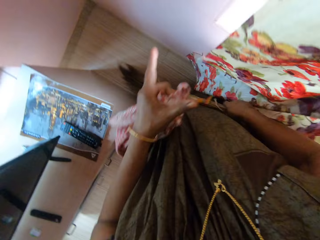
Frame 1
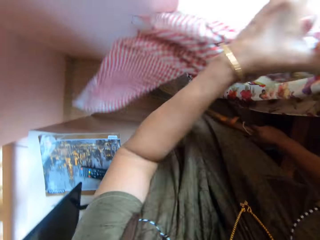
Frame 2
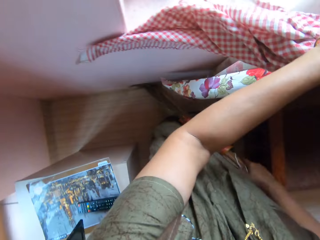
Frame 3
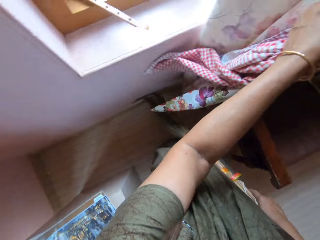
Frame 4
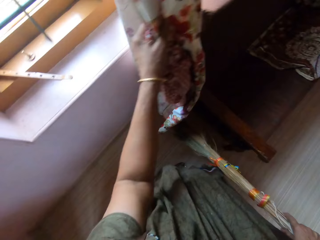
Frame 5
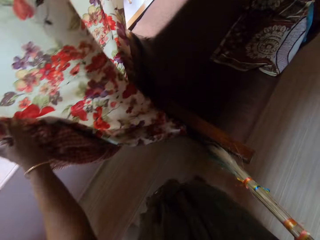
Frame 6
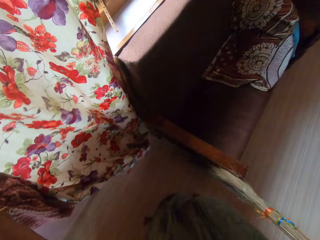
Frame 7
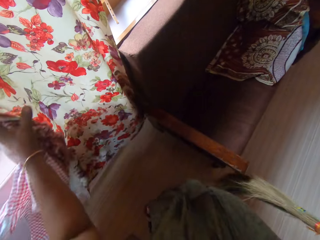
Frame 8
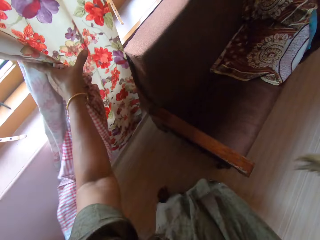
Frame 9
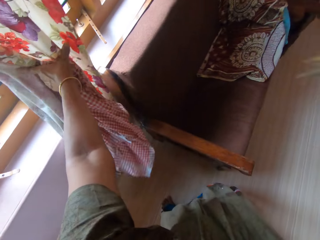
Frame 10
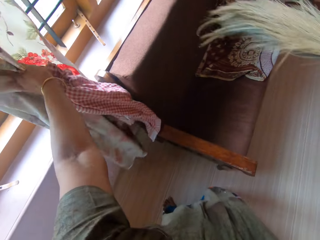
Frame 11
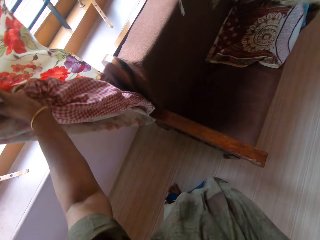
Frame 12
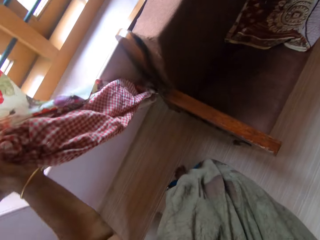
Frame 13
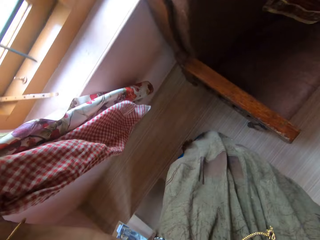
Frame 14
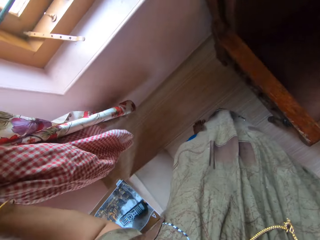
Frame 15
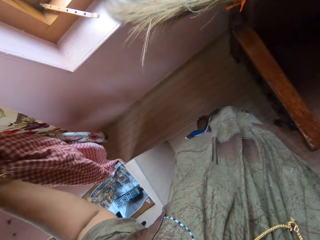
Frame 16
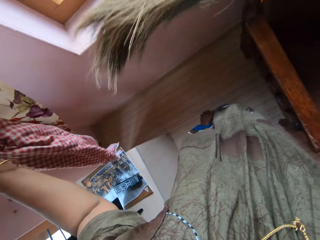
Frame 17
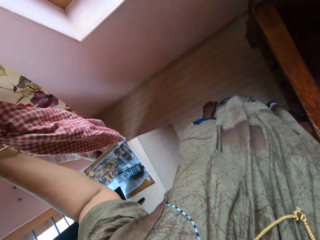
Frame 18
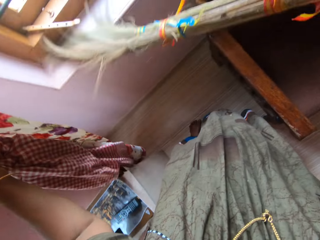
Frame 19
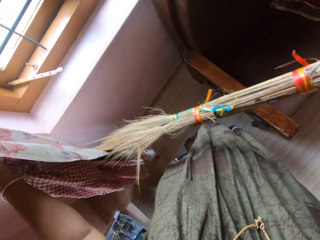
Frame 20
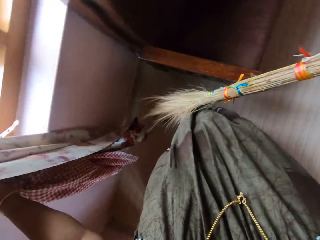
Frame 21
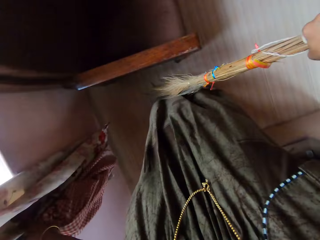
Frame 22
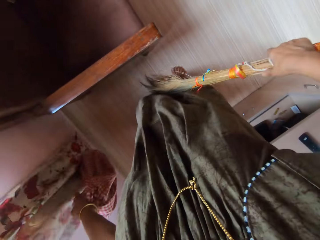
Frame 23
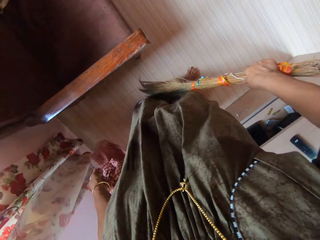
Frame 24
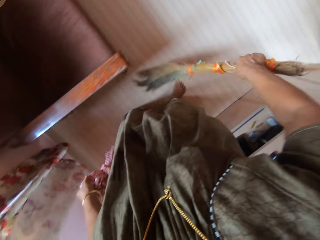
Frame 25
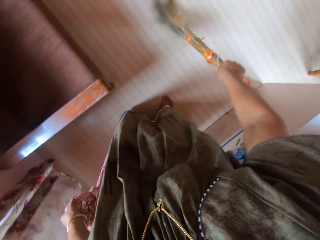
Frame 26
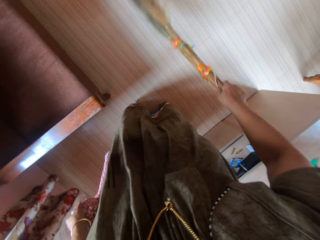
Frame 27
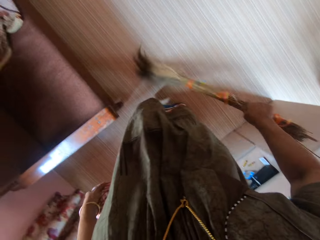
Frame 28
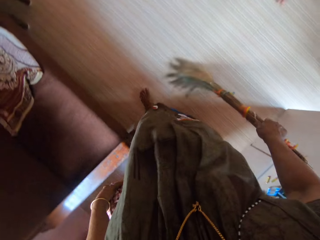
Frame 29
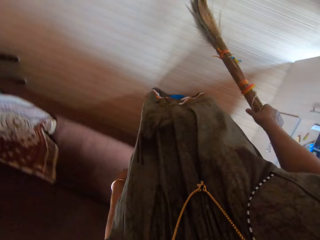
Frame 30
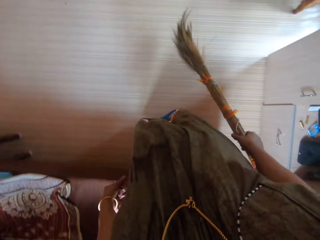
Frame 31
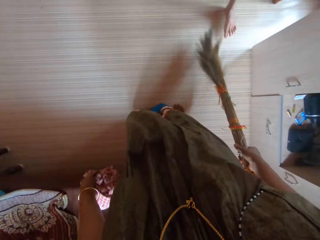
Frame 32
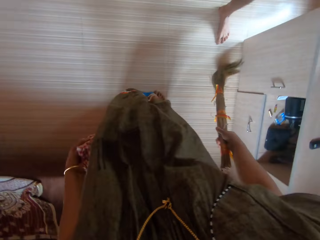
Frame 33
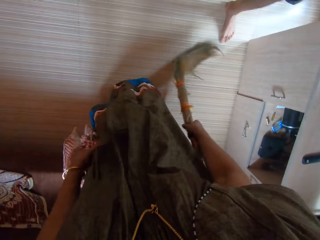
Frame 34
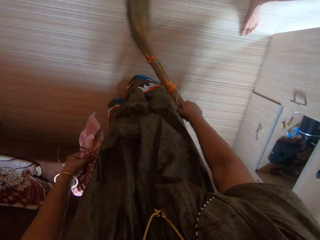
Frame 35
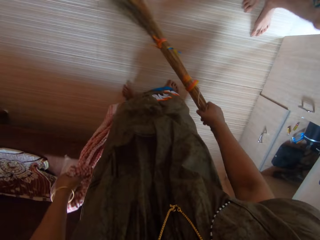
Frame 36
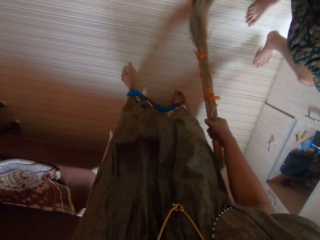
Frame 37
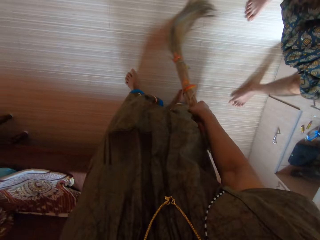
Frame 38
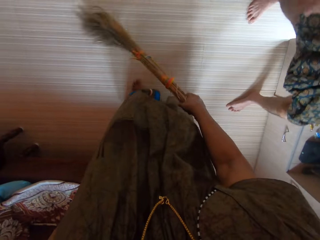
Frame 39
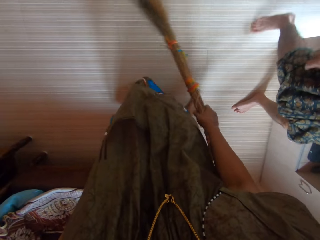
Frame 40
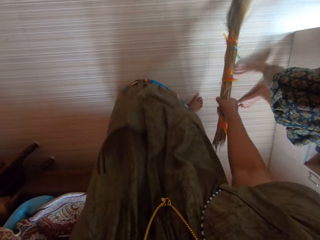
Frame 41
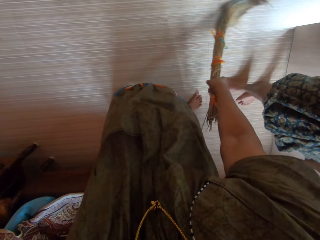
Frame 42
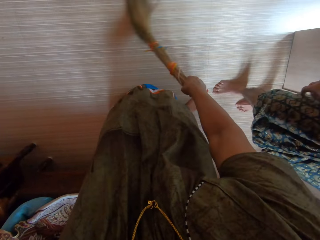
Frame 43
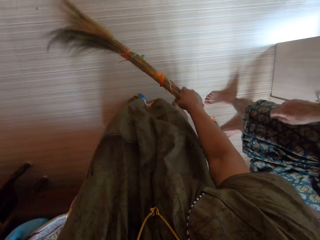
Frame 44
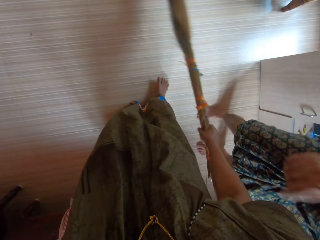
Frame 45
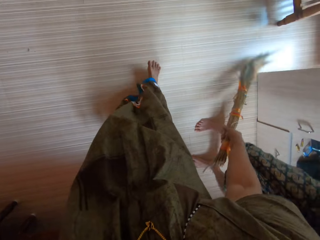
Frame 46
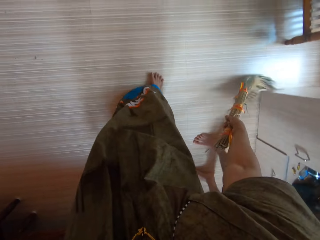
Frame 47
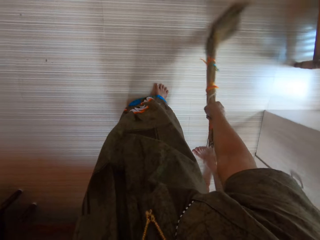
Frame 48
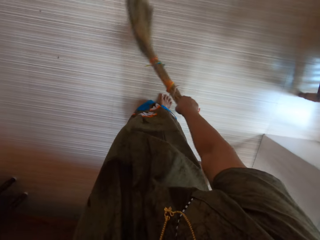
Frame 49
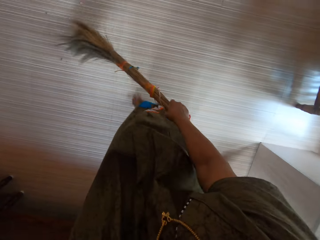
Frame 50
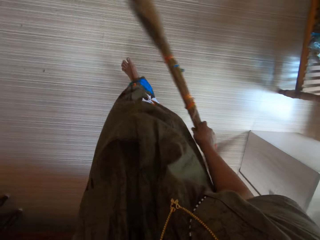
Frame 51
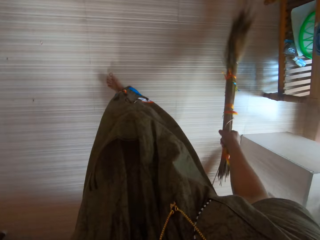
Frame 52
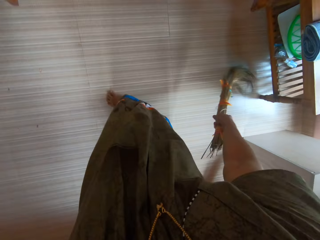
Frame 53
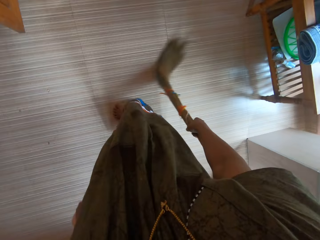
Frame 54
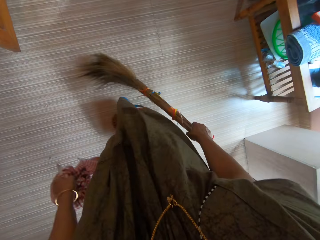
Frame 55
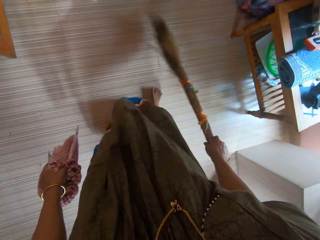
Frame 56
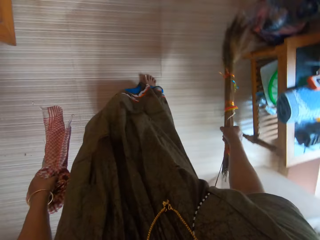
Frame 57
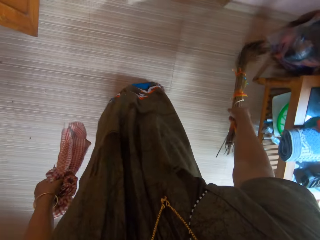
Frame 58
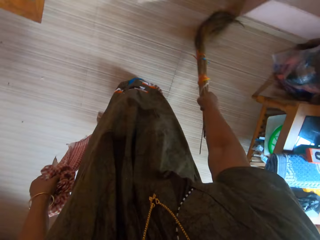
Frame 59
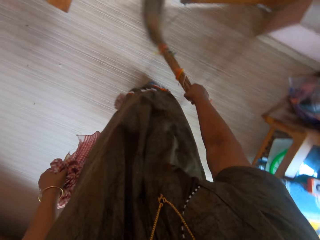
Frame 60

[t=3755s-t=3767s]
The camera wearer holds a curtain with her left hand. She moves the window curtain. She wipes the window sill with a broom. She sweeps the floor with the broom. A woman walks around the room.

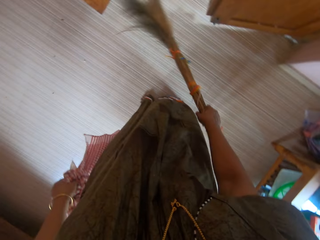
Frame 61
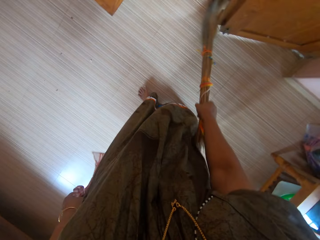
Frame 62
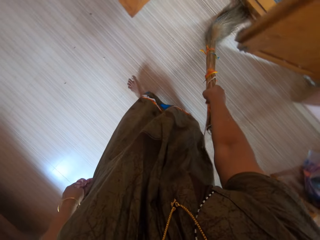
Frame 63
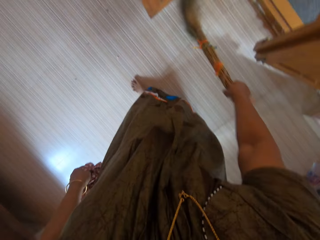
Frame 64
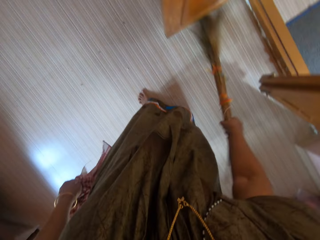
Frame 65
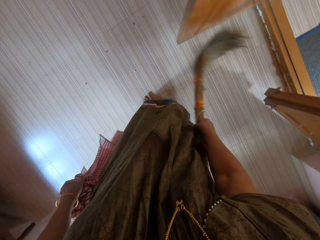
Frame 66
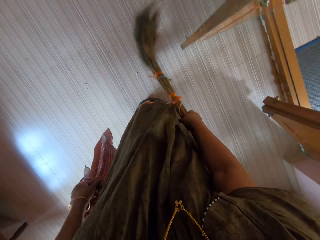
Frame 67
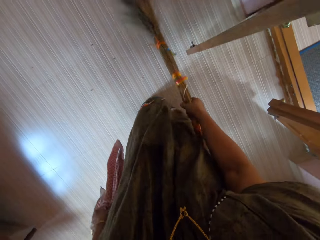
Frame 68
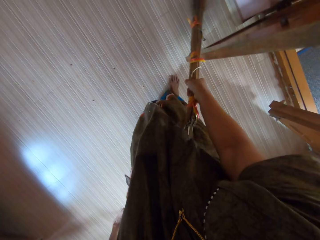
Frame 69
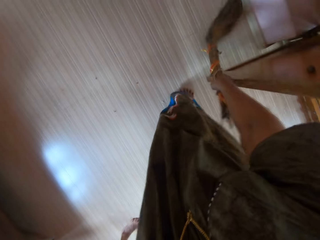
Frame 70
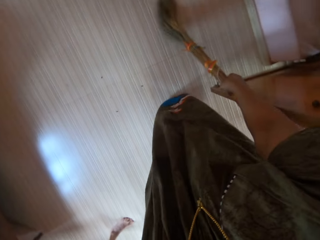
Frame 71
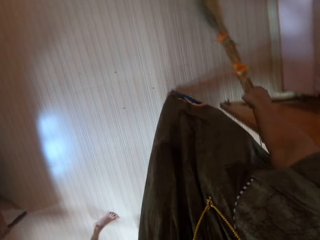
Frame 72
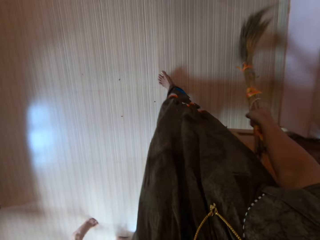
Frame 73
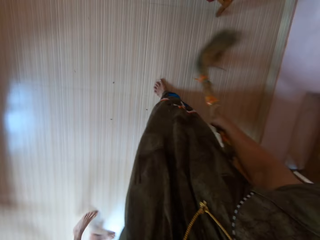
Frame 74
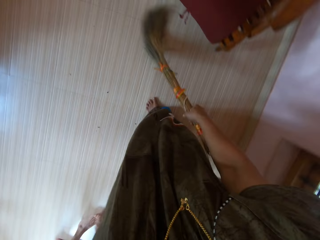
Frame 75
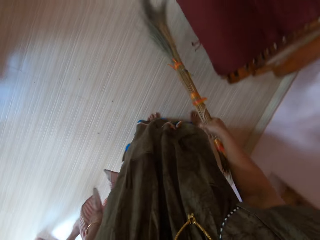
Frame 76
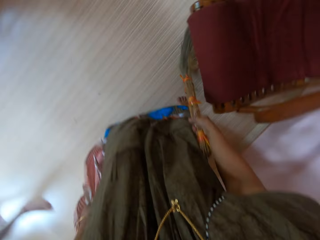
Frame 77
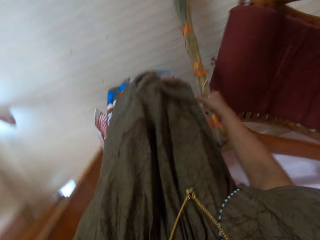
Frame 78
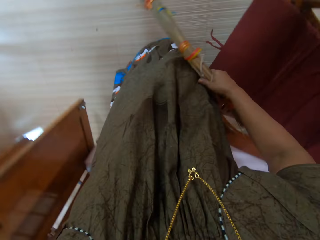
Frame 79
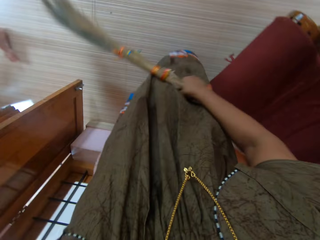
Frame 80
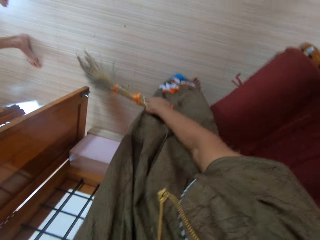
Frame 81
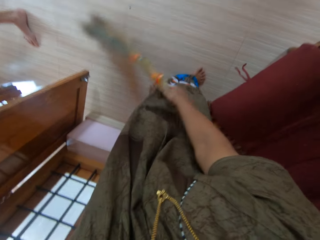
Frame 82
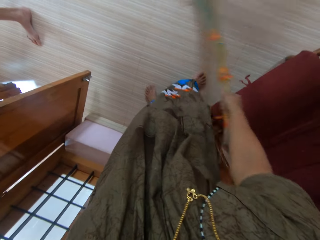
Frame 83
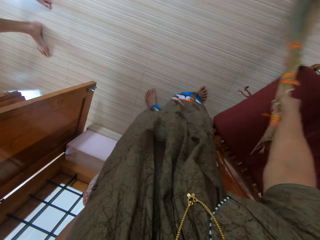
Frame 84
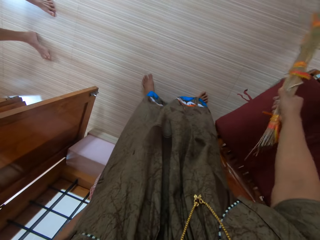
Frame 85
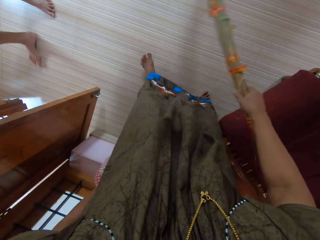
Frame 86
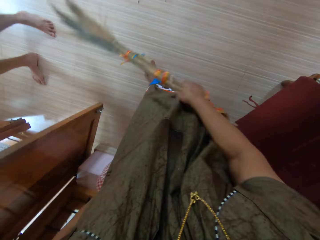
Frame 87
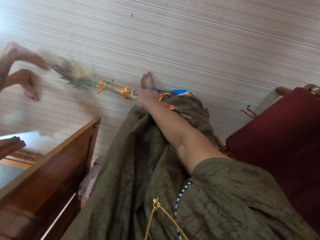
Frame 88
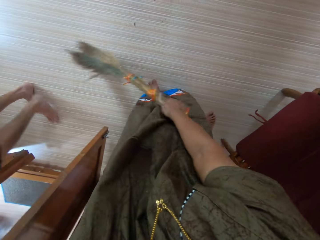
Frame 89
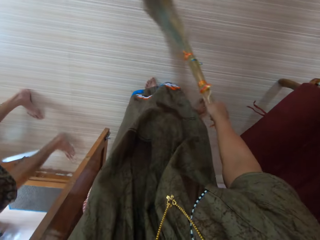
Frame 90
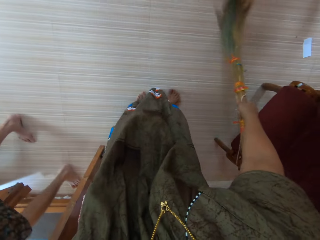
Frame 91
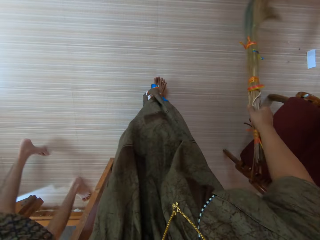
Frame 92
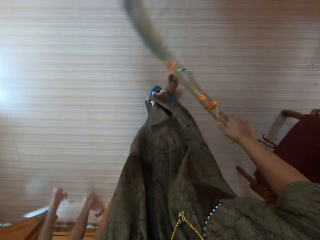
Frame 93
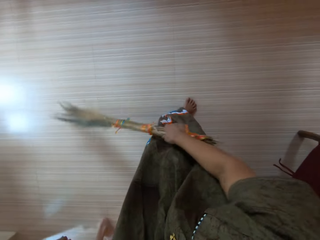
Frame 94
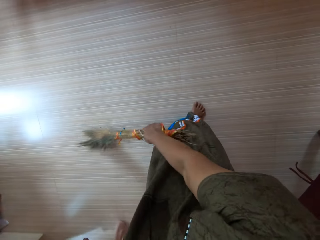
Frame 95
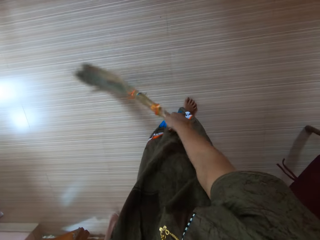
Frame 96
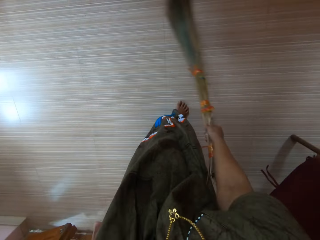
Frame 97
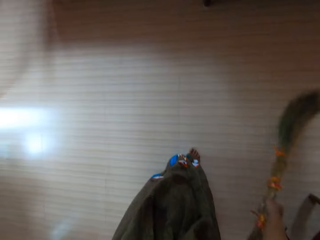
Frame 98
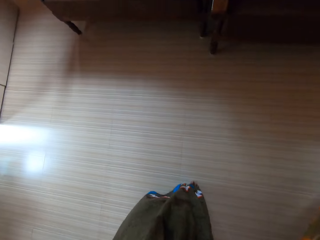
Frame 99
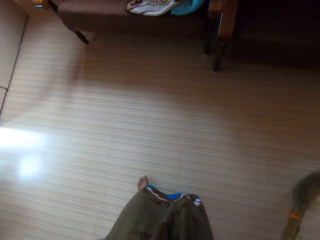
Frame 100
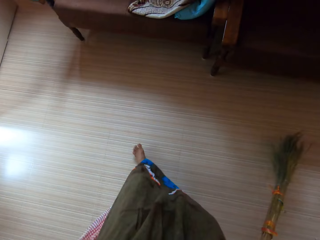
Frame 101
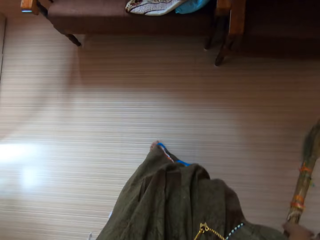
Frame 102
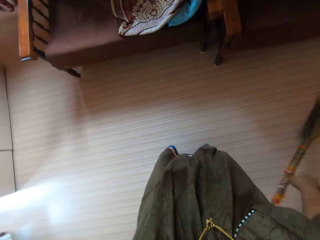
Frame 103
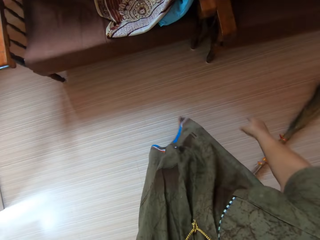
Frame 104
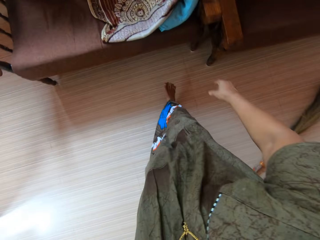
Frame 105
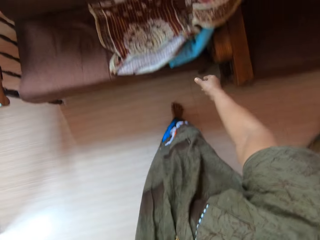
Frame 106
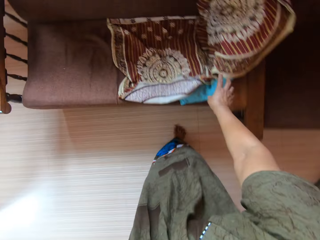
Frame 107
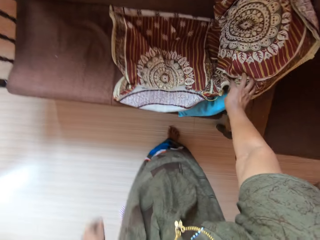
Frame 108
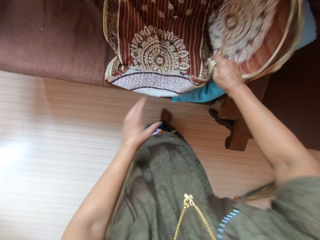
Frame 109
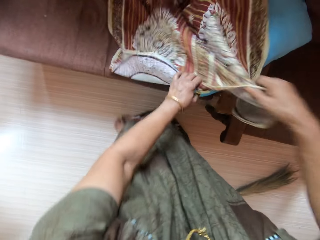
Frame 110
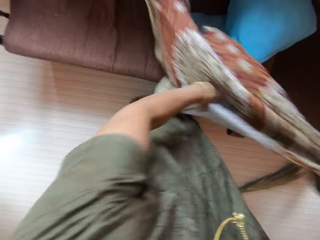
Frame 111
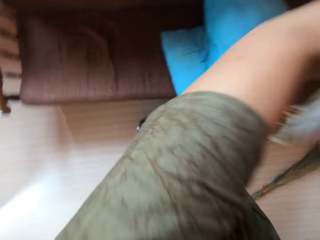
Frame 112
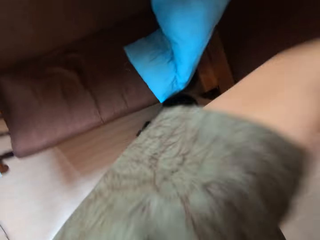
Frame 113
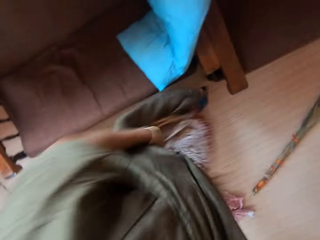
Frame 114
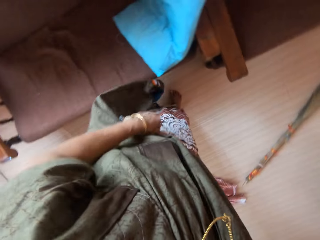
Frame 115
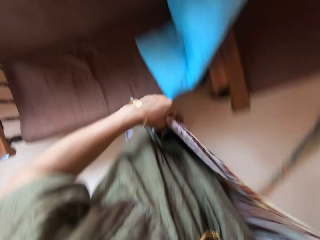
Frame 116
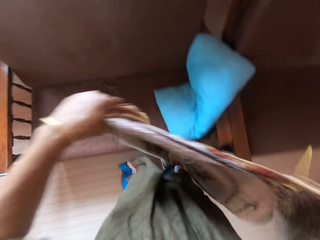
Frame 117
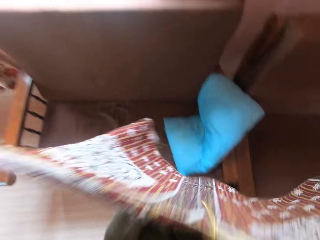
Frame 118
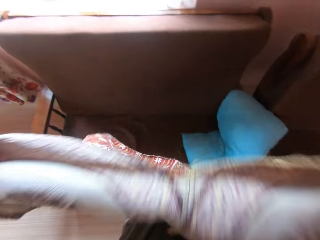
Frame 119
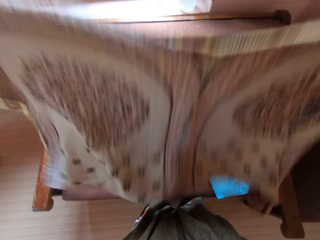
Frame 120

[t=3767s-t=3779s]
A woman walks around the room. The camera wearer puts the broom on the floor. She picks up a piece of cloth or seat cover on a chair with her right hand. She holds the piece of cloth with both hands. She shakes the seat cover with her hands.
